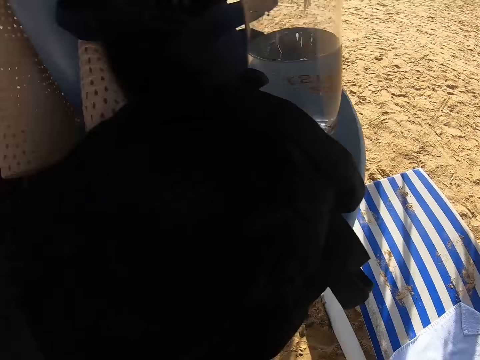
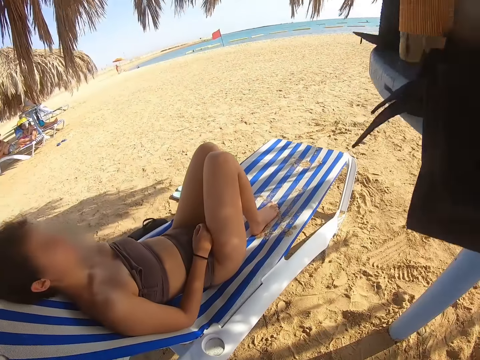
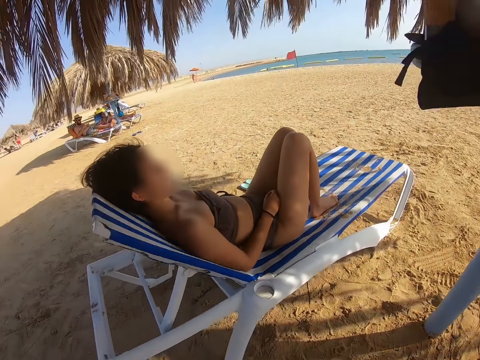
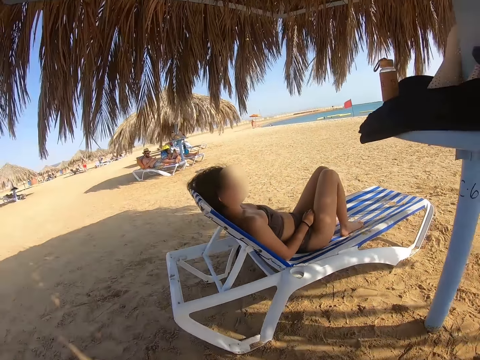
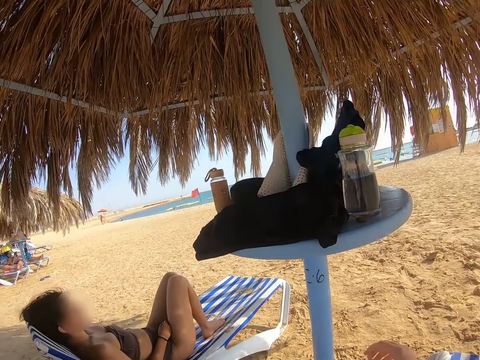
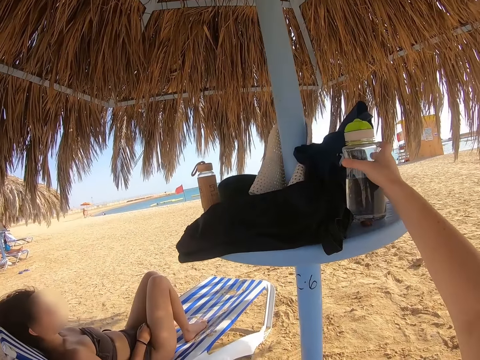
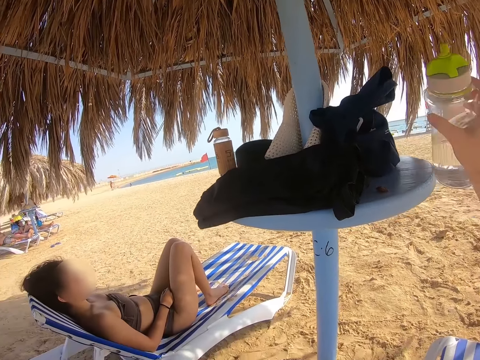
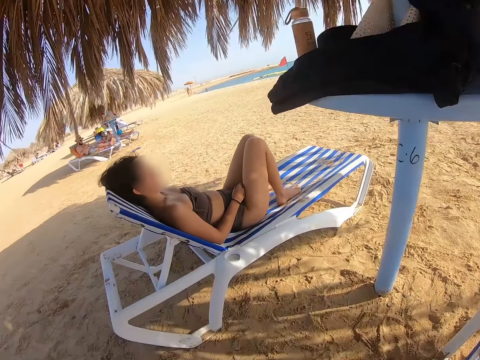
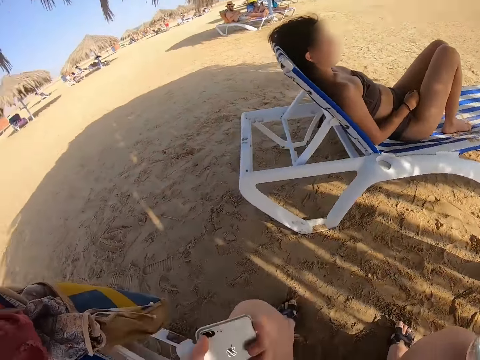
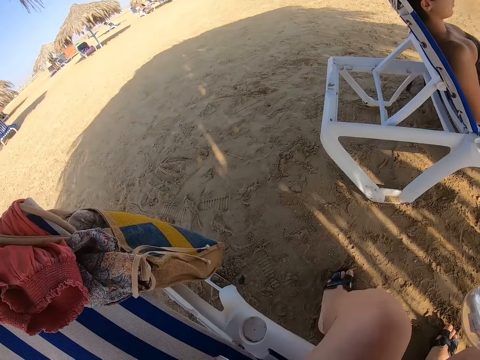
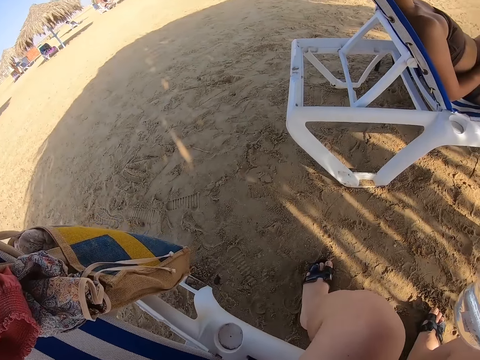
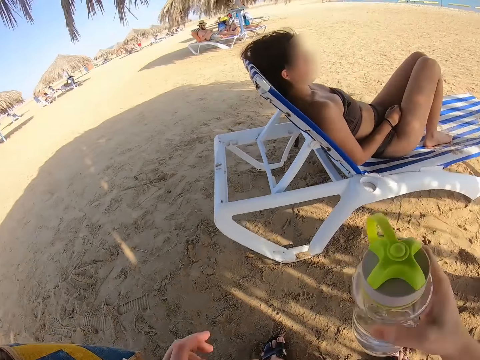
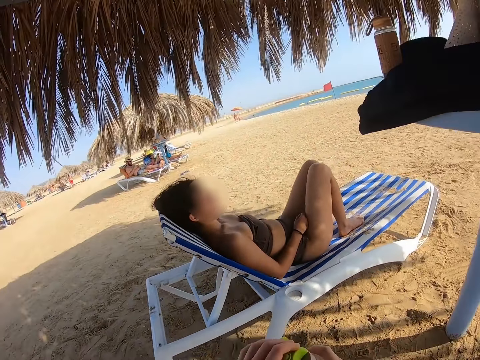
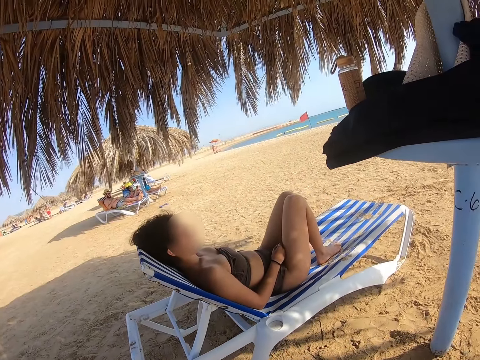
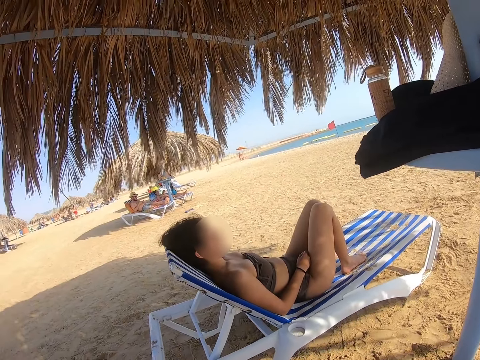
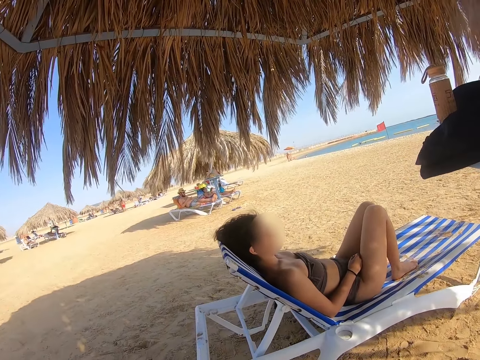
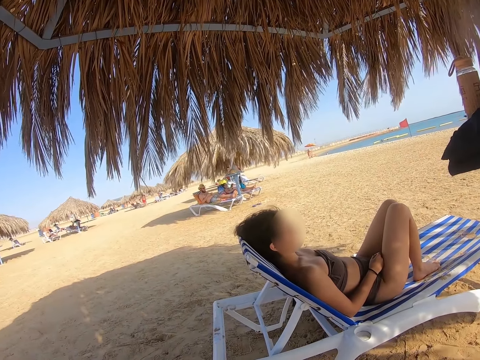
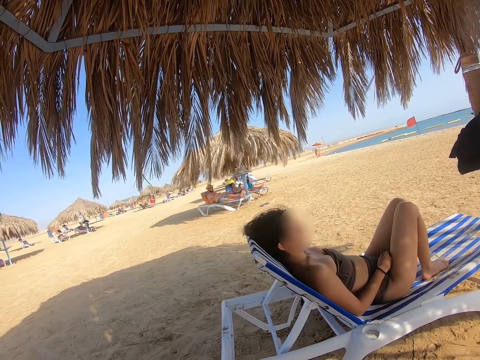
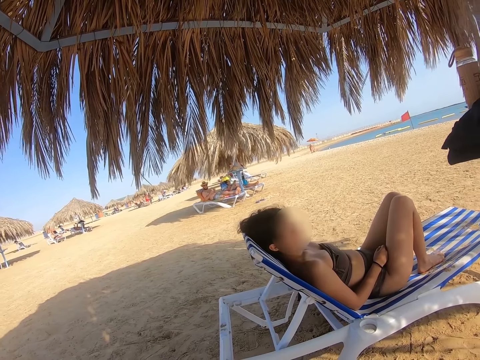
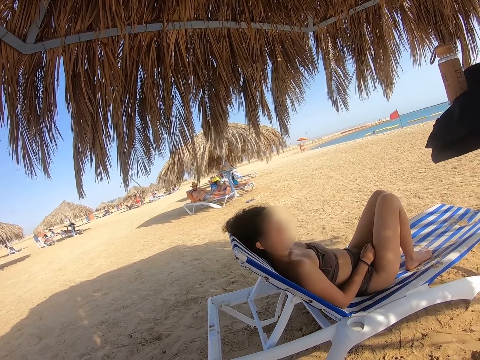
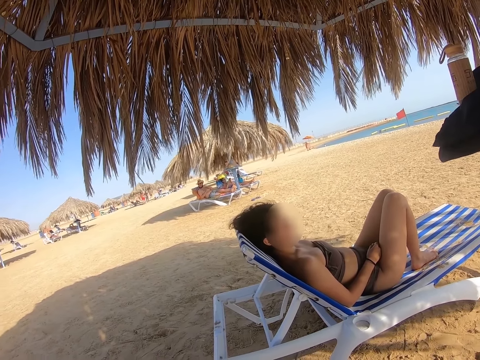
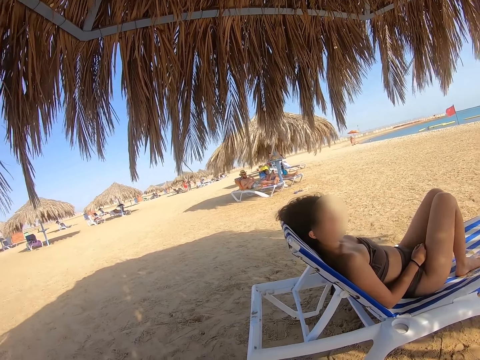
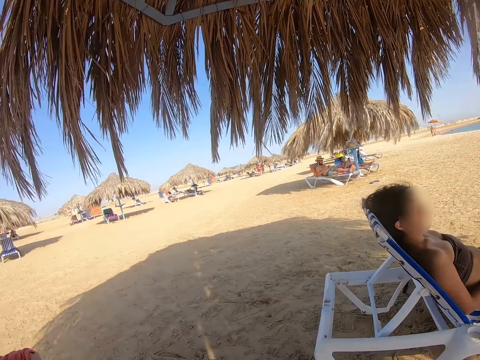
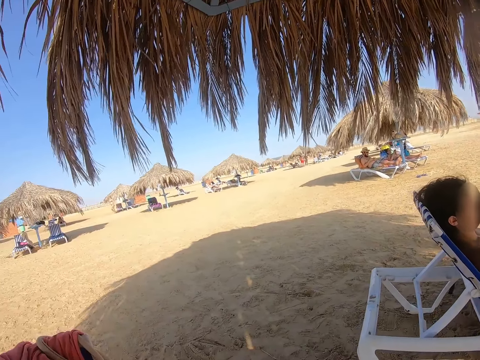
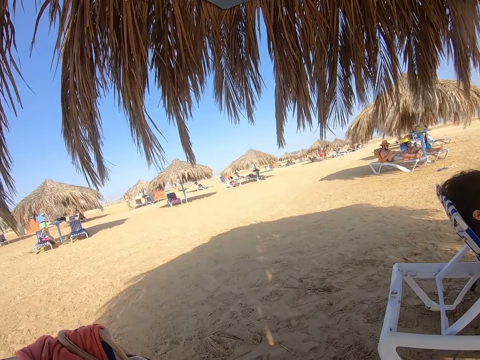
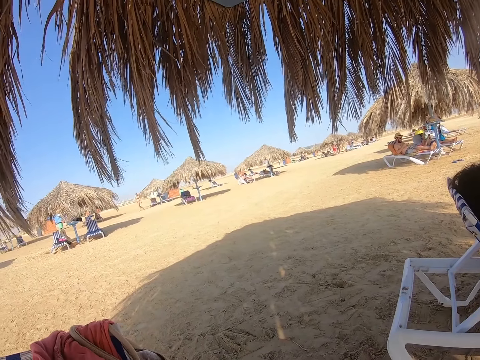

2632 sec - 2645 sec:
The camera wearer spreads the cloth on the beach seat. The lady sleeps on the beach bed. The camera wearer picks up a bottle of water on the table. They sit on the beach bed and open the bottle of water. They look around.

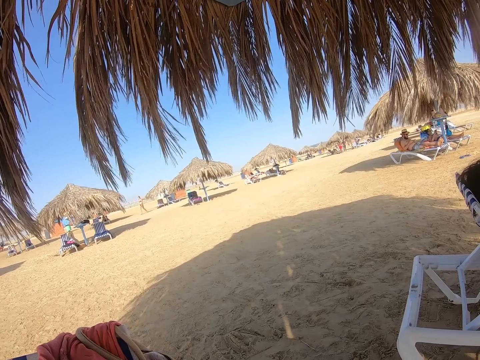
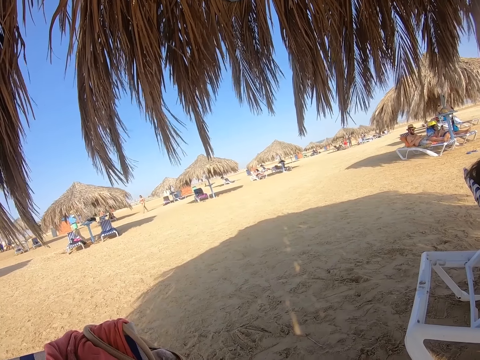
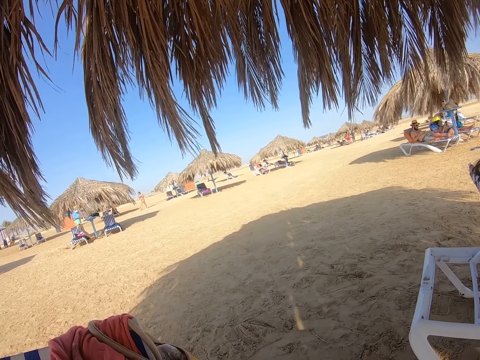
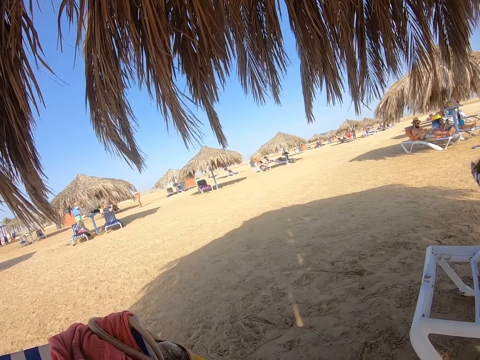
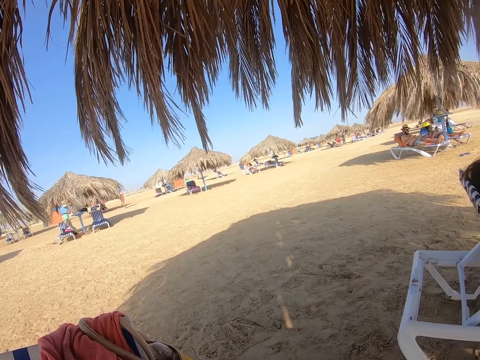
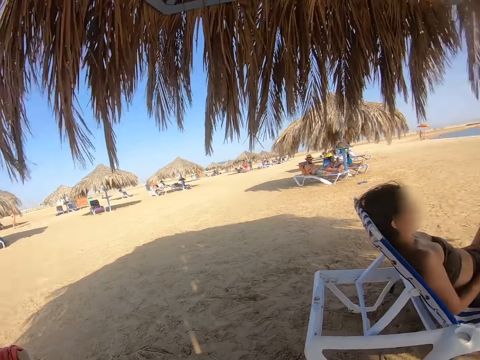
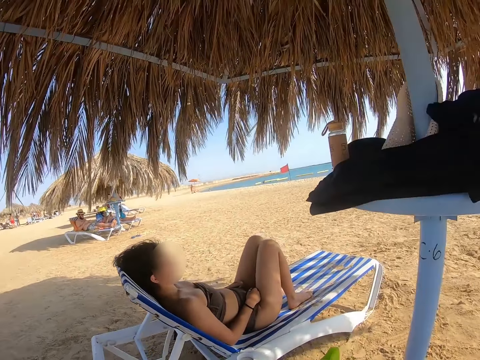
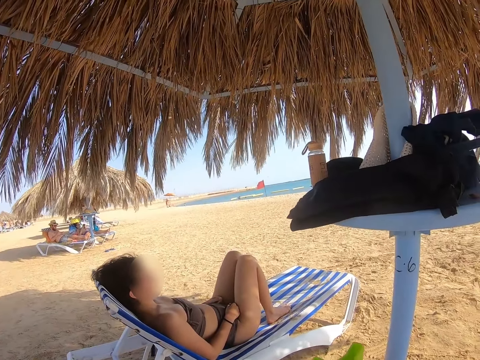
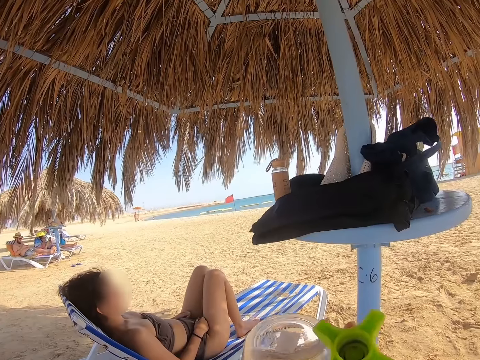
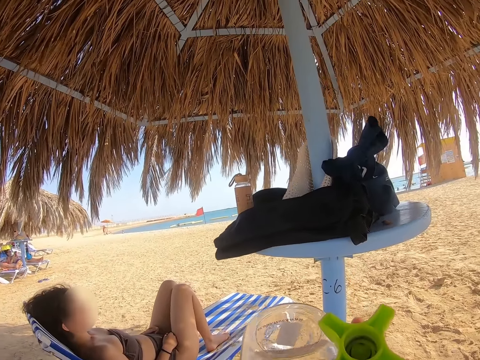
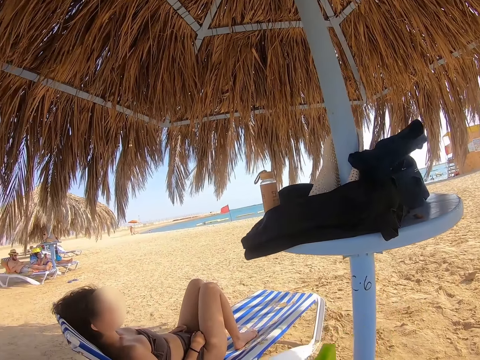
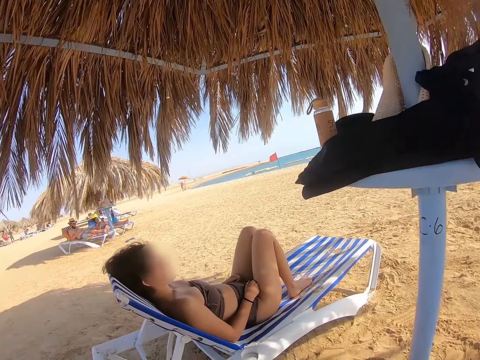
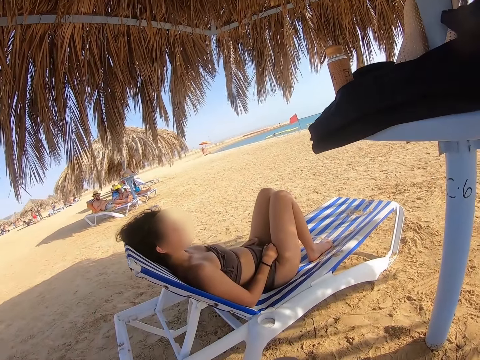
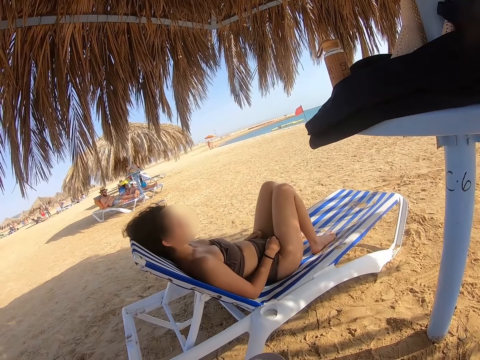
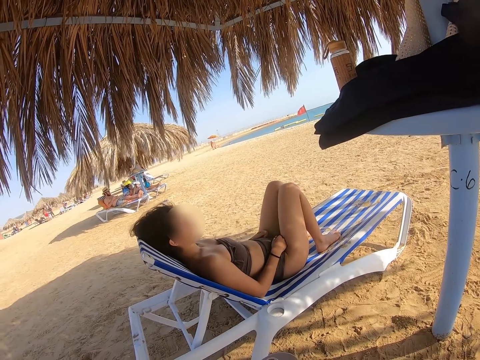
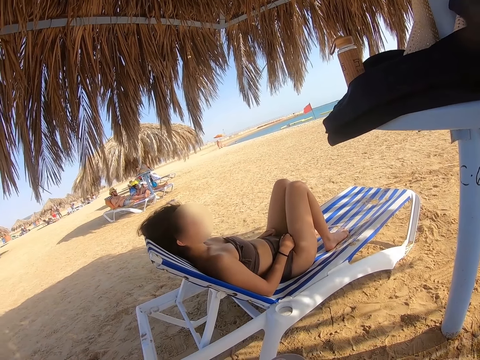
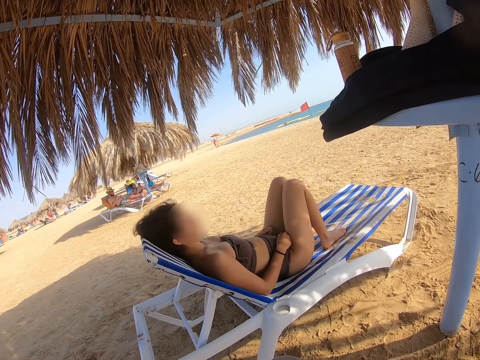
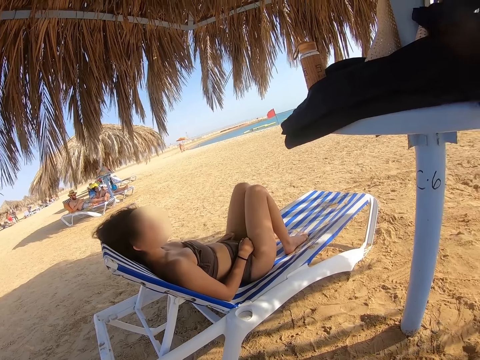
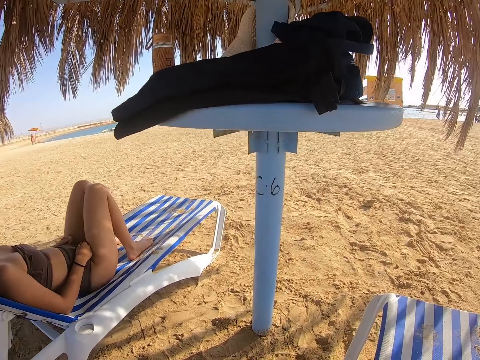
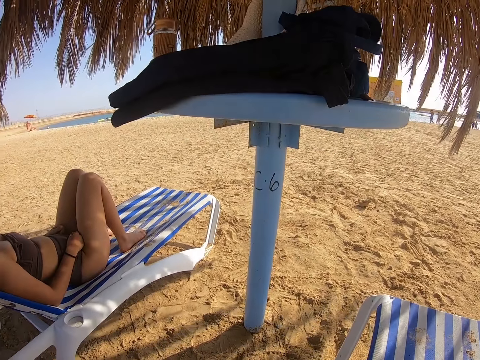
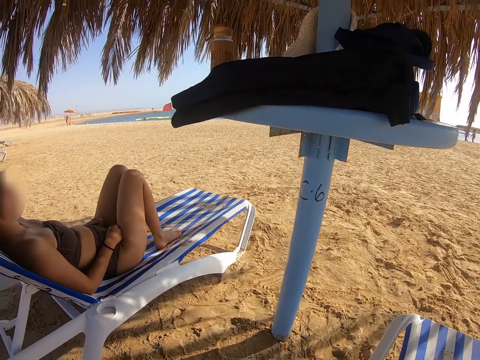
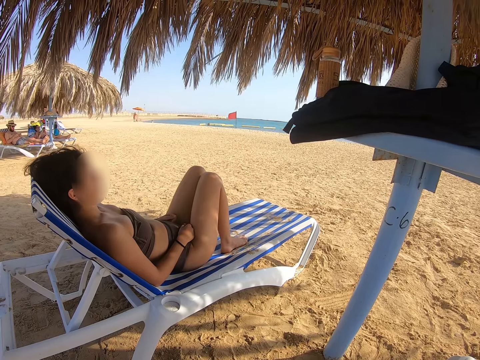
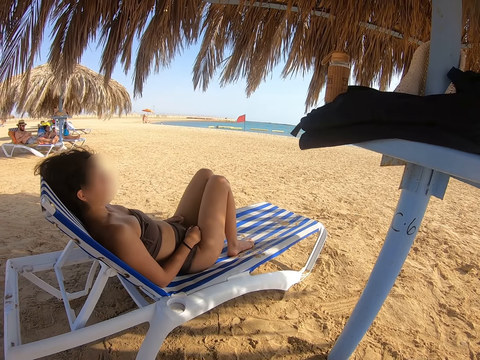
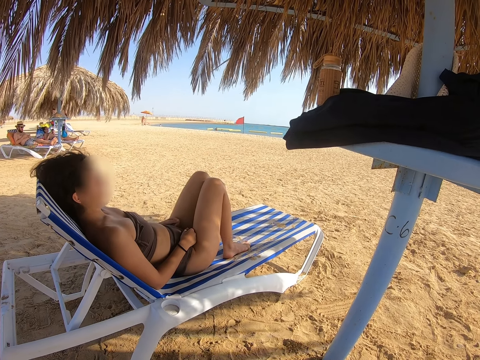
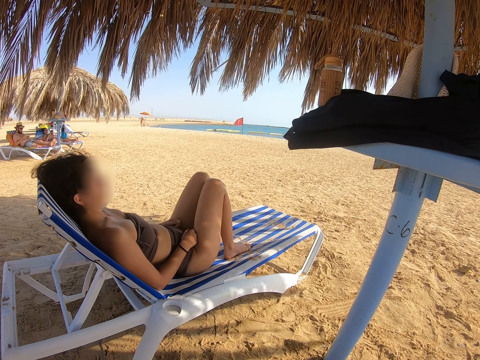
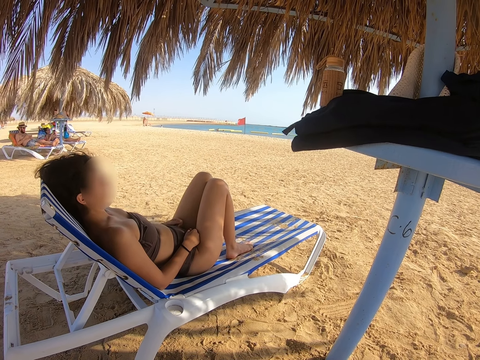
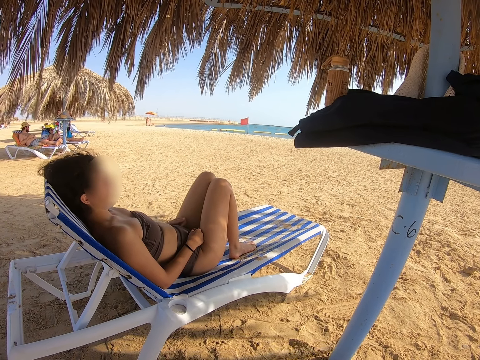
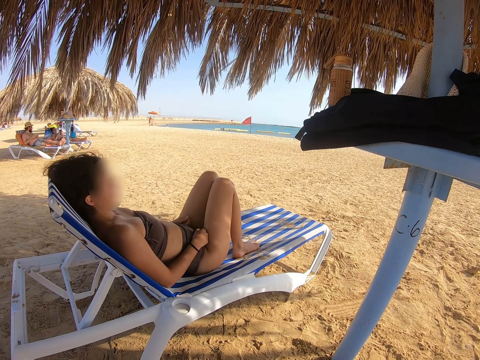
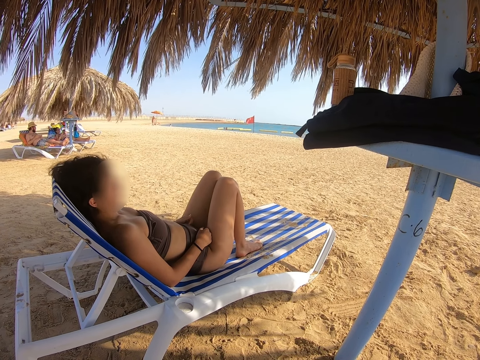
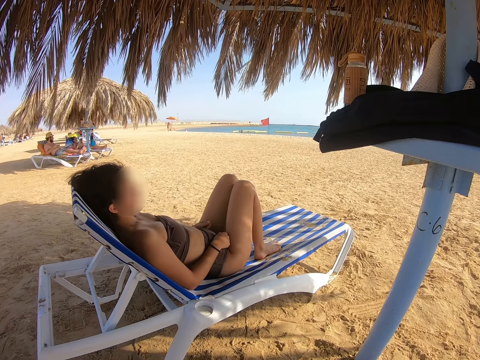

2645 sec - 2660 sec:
The lady sleeps on the beach bed. The camera wearer drinks water from the bottle.
